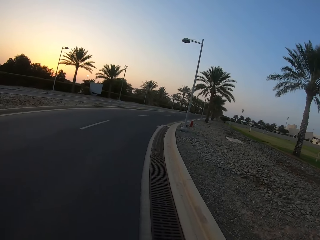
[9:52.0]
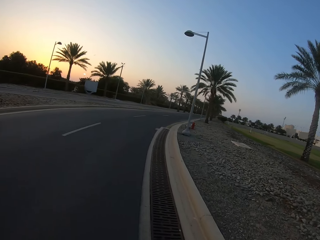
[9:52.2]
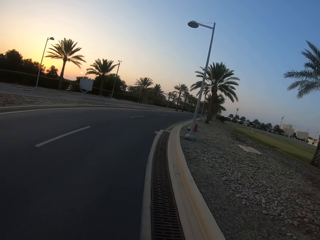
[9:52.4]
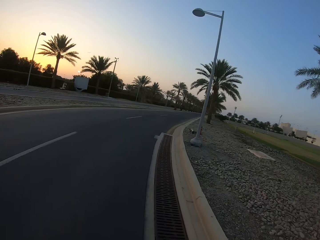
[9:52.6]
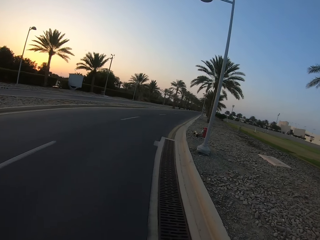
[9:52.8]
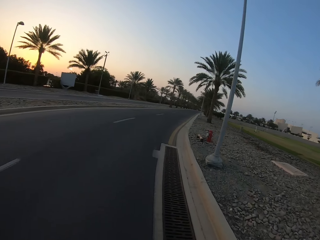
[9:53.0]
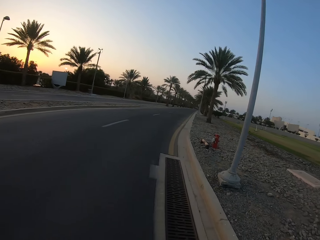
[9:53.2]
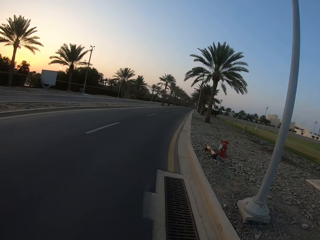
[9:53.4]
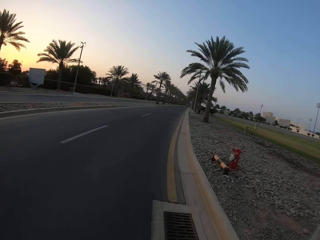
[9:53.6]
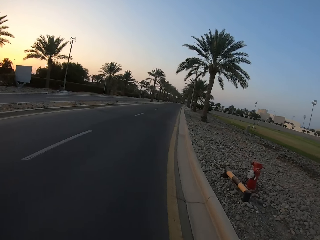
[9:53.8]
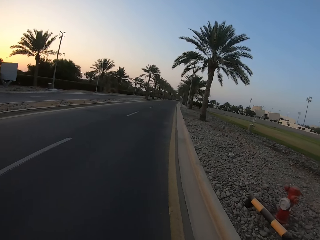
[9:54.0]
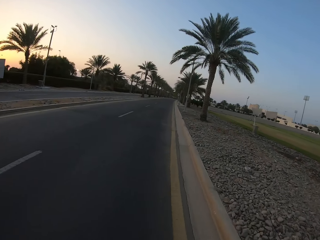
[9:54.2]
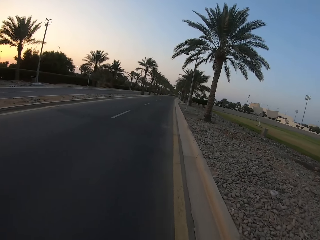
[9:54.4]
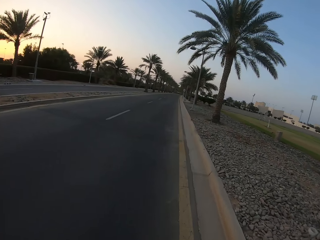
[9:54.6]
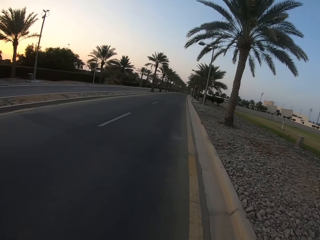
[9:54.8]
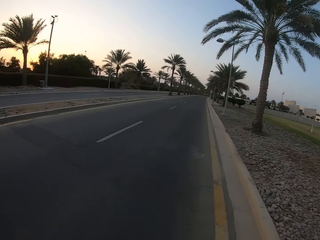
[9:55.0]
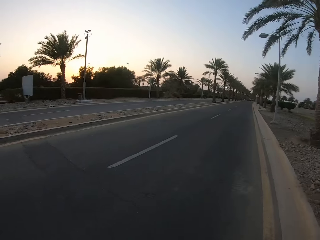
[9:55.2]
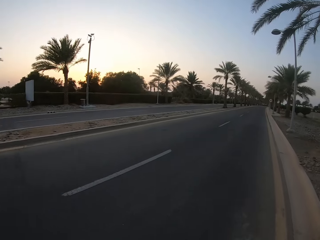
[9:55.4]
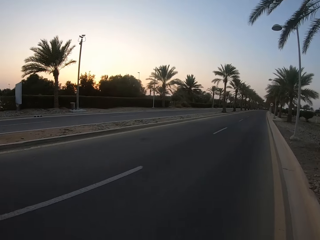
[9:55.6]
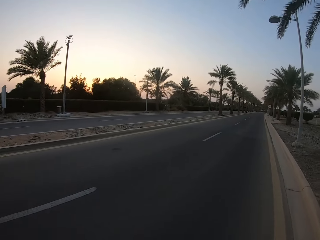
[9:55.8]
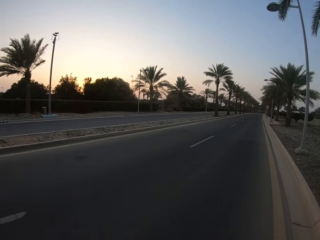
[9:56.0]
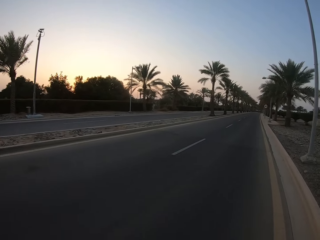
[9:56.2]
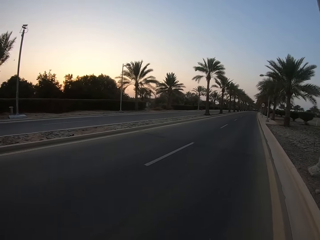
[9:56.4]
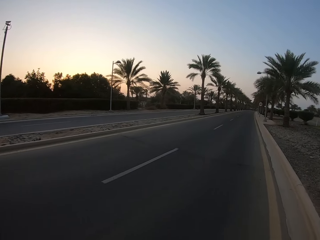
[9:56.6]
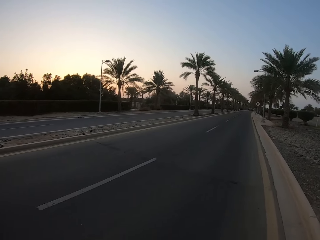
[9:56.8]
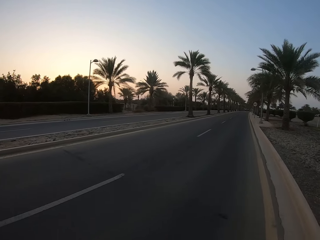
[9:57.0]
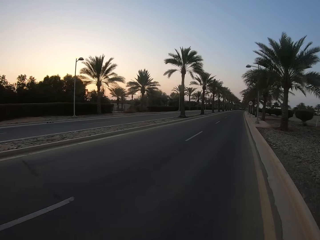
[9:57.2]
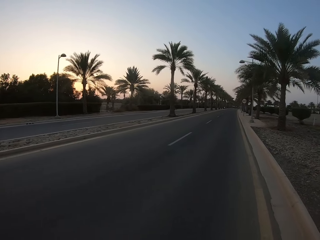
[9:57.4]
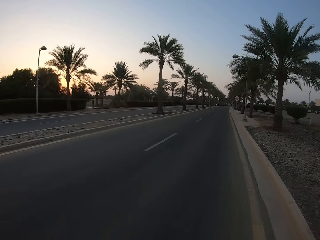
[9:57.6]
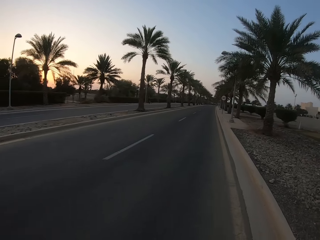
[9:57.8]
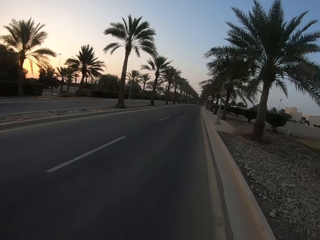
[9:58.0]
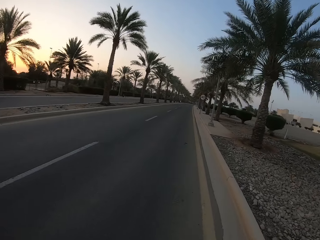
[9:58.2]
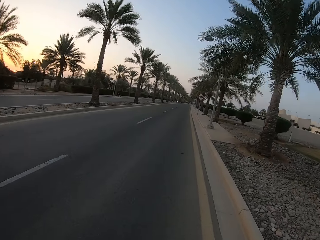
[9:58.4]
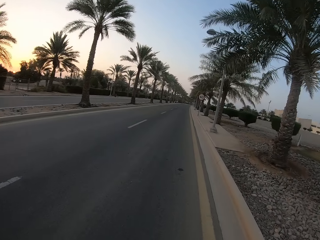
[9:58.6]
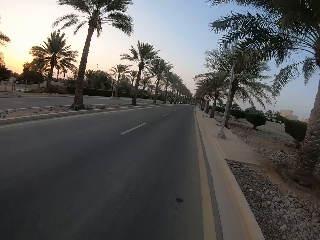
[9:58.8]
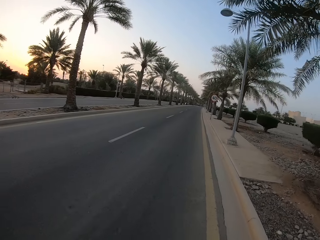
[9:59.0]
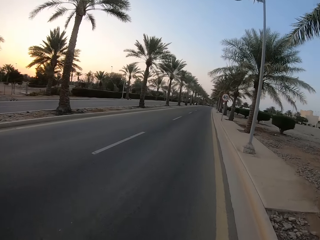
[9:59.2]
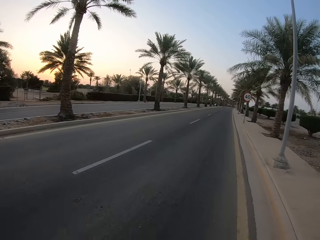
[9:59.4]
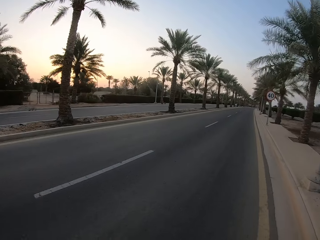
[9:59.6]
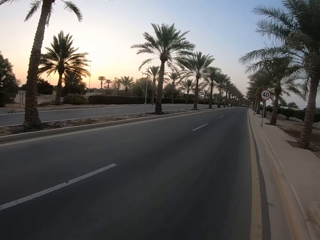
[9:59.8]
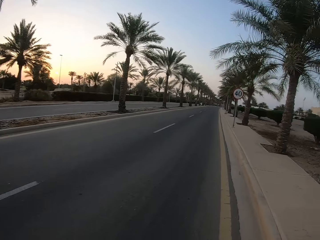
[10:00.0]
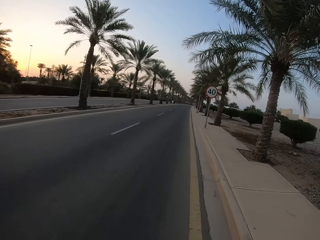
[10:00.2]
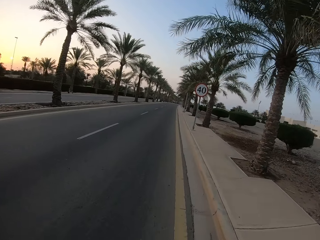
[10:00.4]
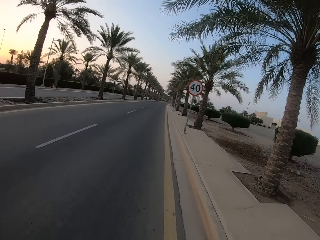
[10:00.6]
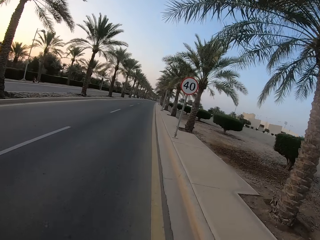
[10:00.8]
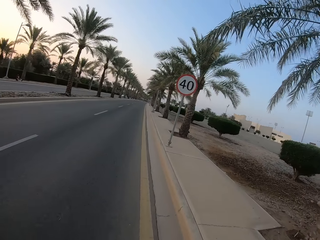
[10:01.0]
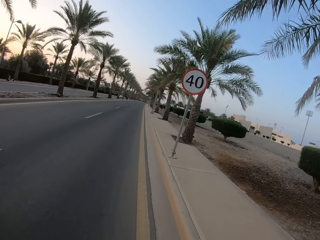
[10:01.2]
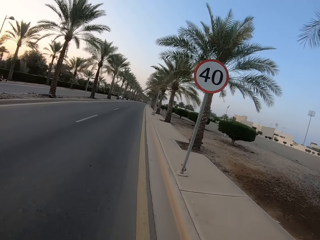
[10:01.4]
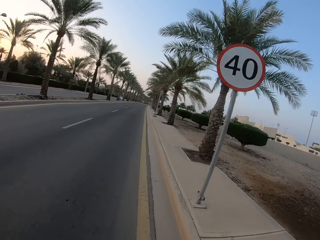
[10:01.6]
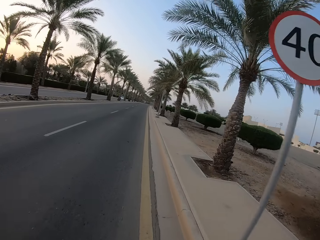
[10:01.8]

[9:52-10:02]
The camera wearer looks left.

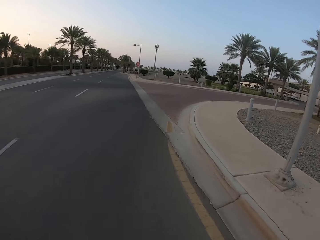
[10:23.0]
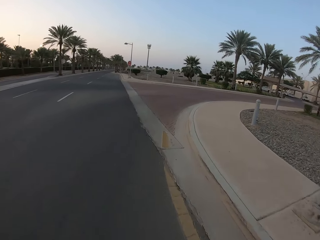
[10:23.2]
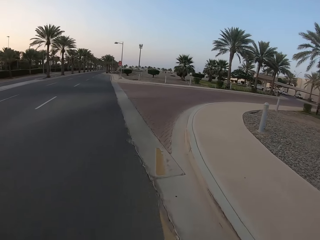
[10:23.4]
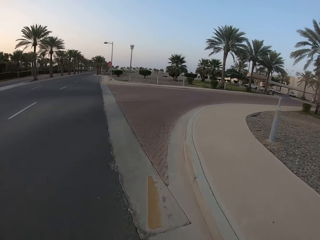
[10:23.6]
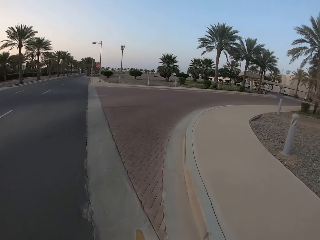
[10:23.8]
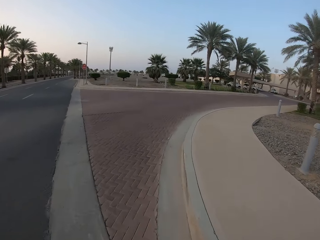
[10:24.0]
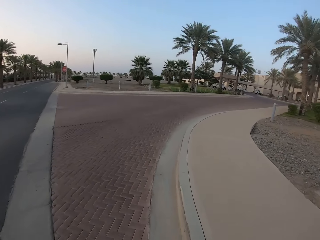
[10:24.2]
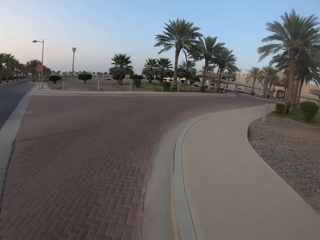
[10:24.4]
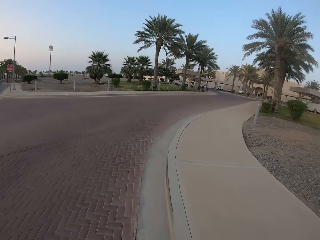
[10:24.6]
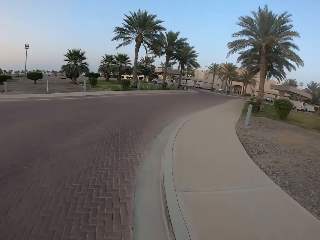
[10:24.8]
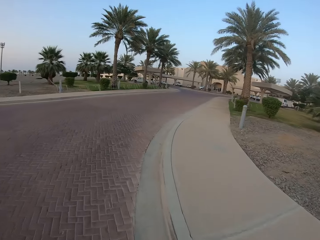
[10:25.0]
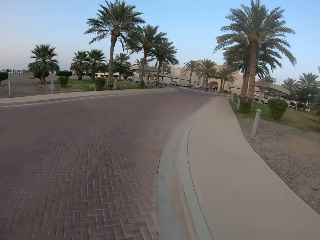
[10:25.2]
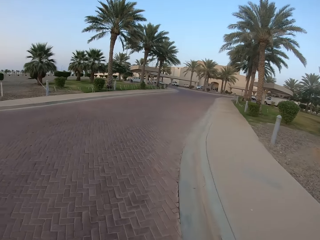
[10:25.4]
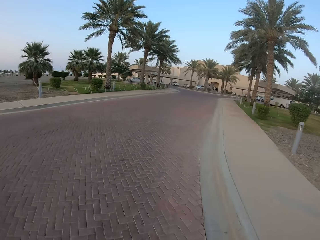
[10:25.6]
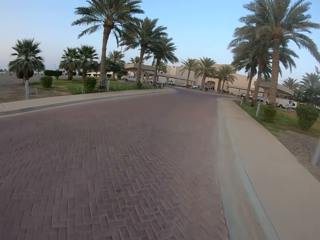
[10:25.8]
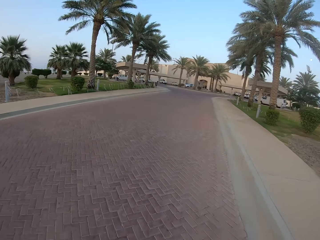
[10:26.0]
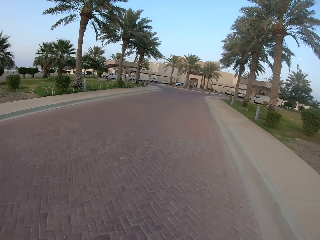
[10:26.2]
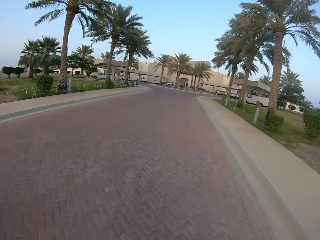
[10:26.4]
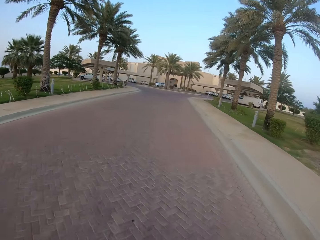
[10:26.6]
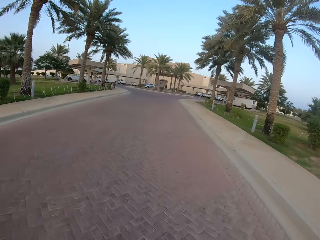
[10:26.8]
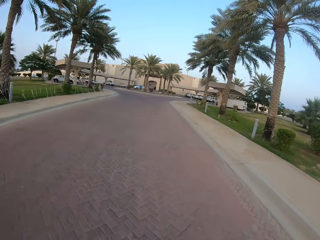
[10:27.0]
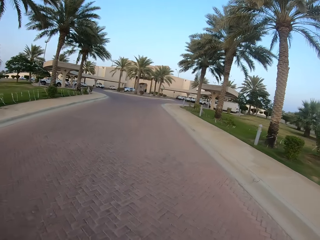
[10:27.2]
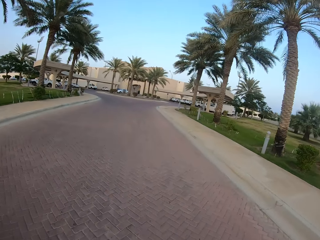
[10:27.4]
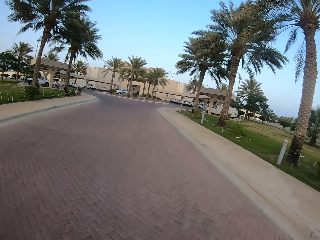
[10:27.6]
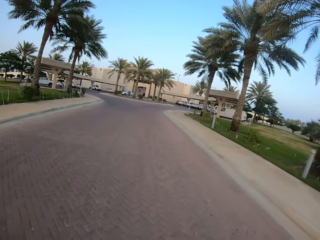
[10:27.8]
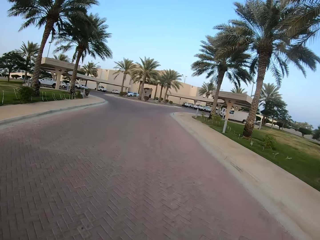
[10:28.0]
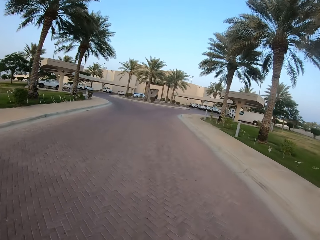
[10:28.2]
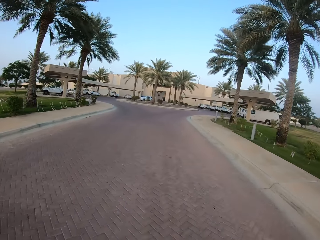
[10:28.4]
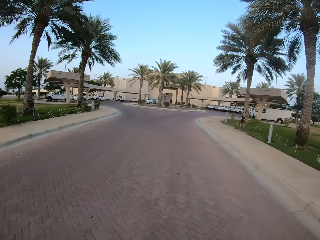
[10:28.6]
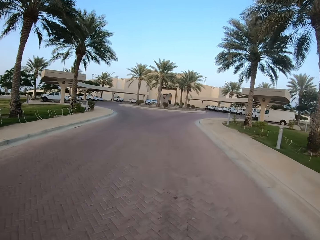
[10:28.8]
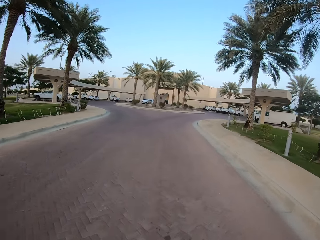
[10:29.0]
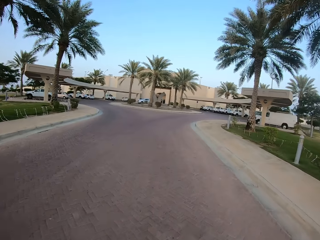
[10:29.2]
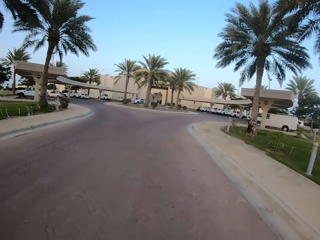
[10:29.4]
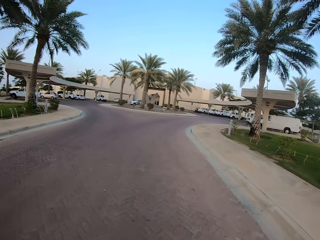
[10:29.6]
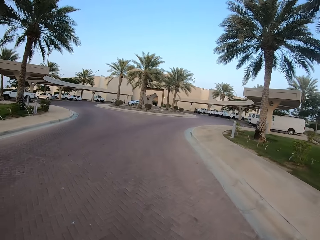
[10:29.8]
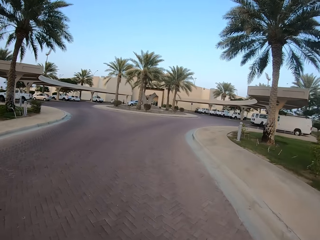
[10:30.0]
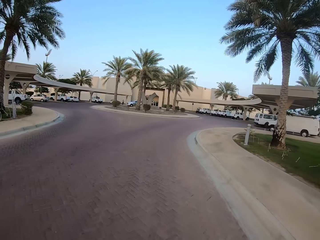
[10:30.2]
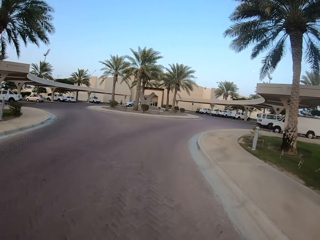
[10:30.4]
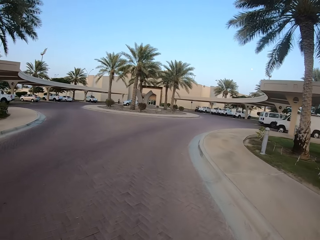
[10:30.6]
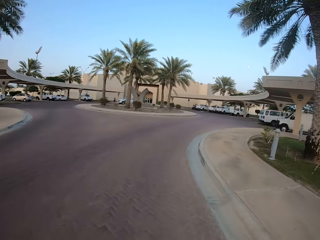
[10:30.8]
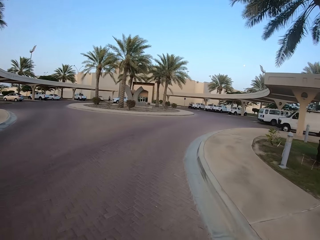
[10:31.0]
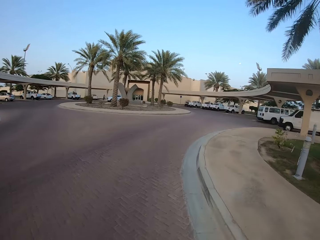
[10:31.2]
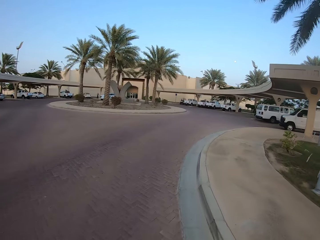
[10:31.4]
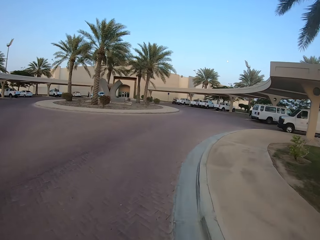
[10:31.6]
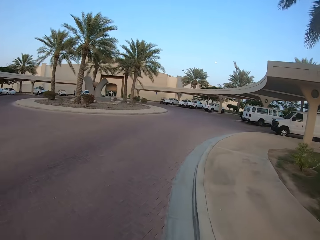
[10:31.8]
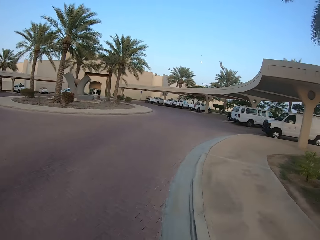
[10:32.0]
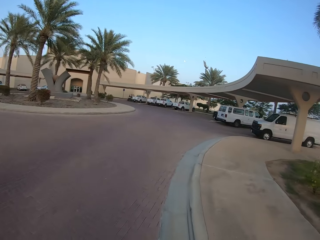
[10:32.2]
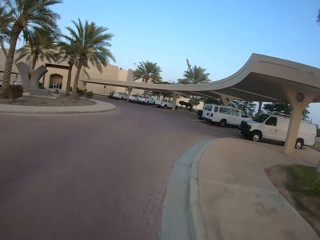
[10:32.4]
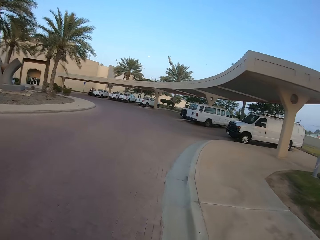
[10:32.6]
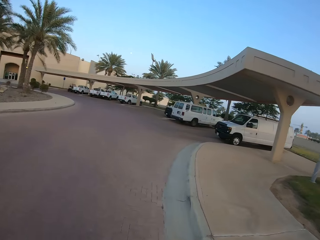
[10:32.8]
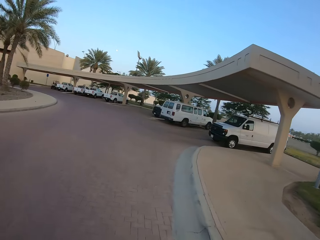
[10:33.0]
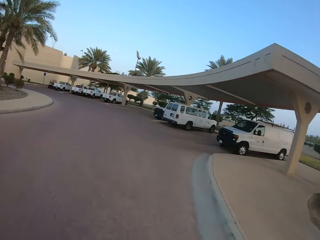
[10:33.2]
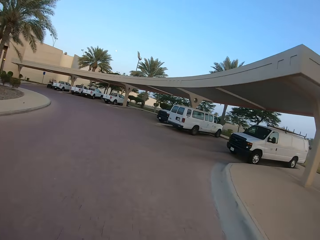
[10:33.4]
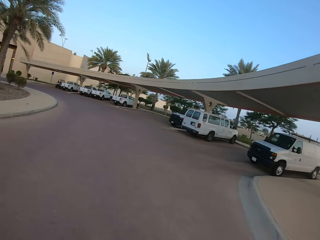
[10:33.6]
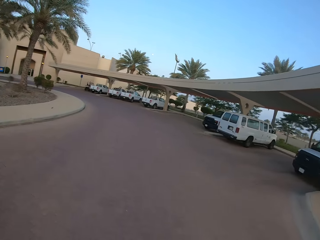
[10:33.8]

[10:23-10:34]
The camera wearer rotates the camera. They ride the bicycle on the pavement. They turn right.
